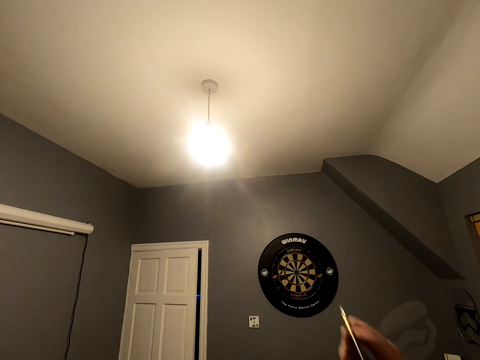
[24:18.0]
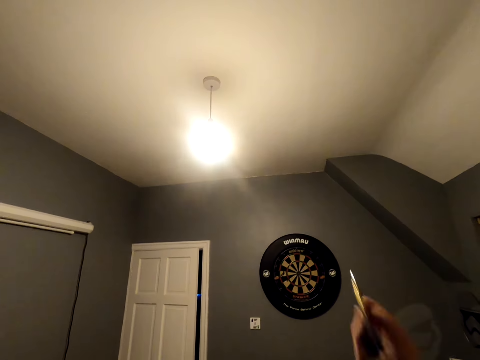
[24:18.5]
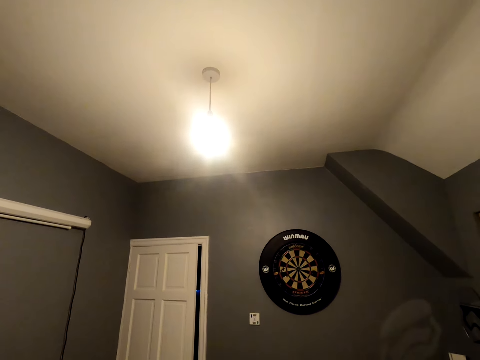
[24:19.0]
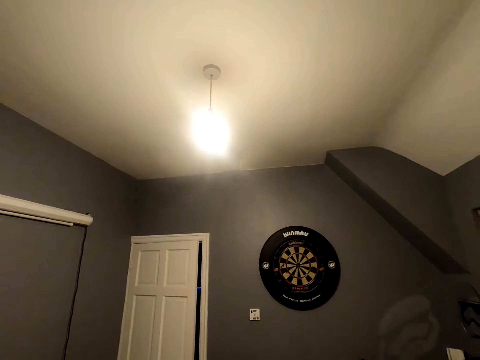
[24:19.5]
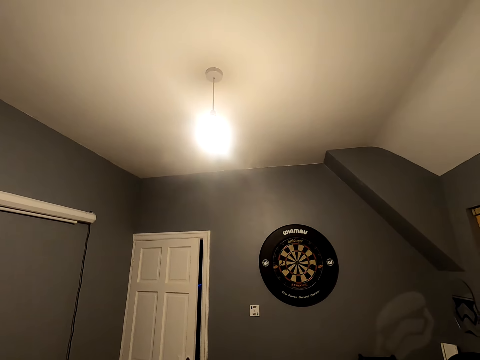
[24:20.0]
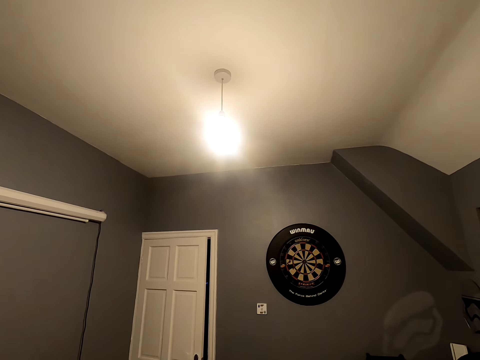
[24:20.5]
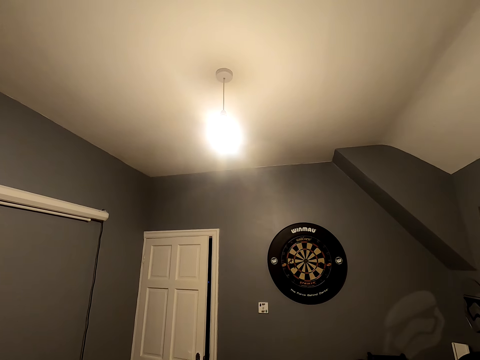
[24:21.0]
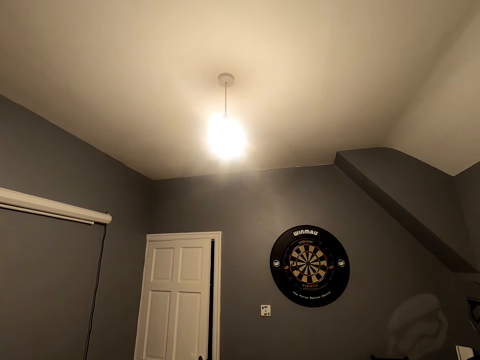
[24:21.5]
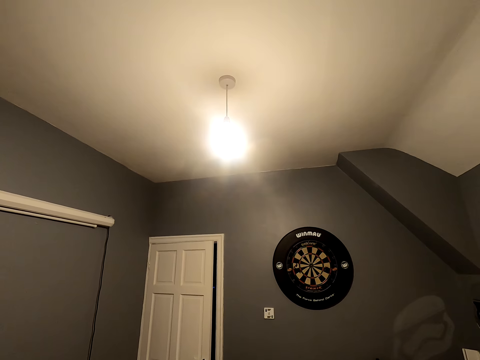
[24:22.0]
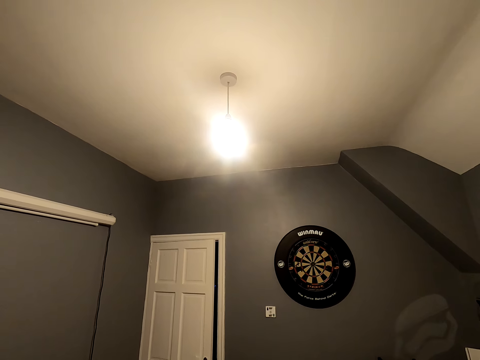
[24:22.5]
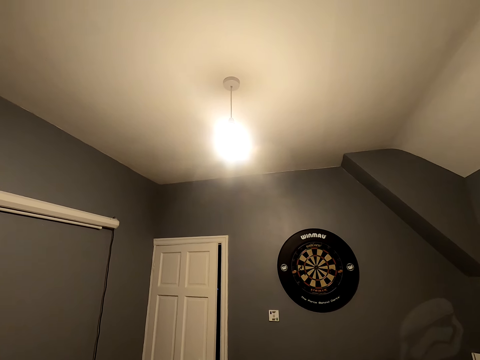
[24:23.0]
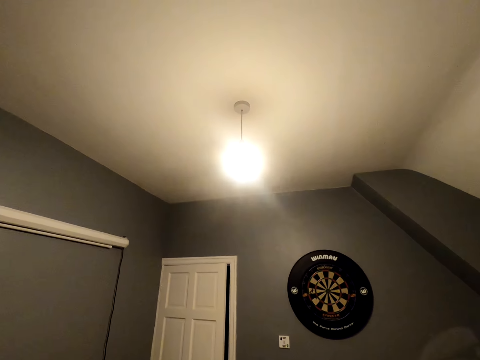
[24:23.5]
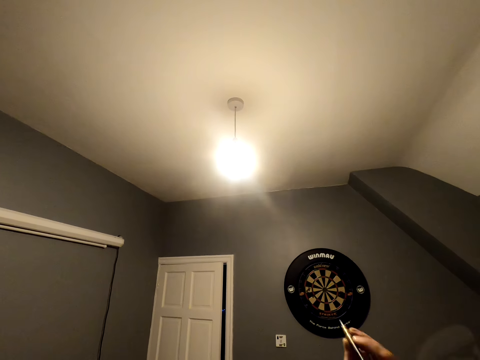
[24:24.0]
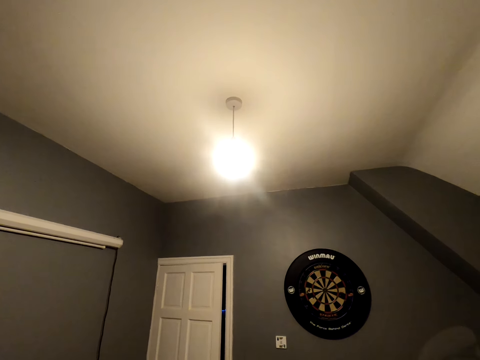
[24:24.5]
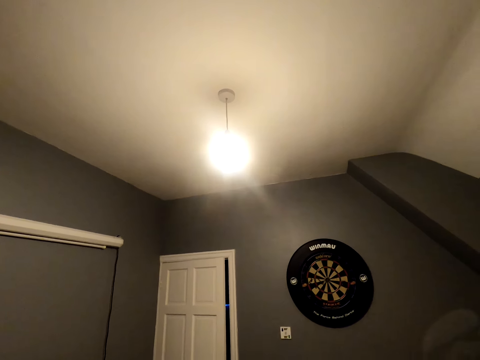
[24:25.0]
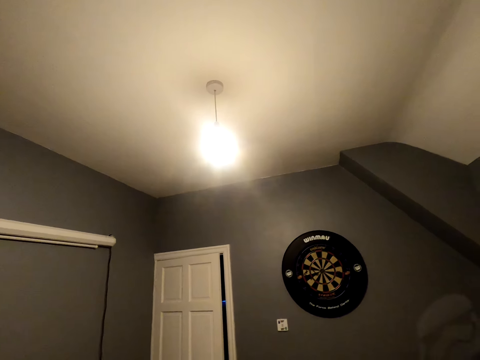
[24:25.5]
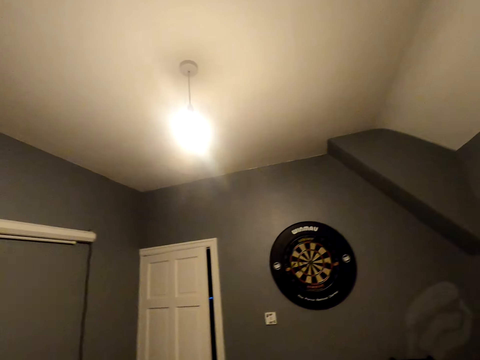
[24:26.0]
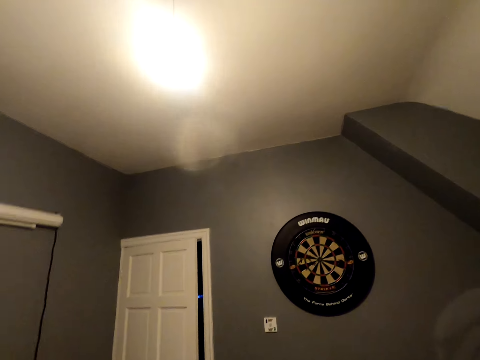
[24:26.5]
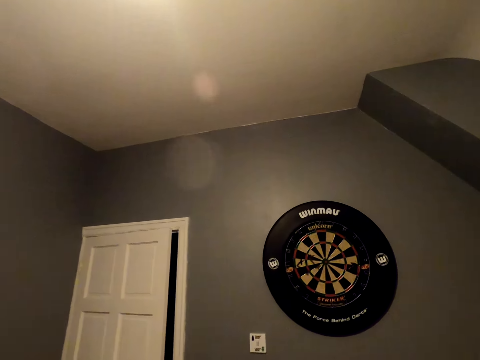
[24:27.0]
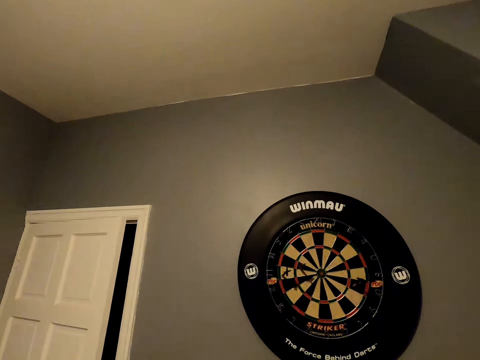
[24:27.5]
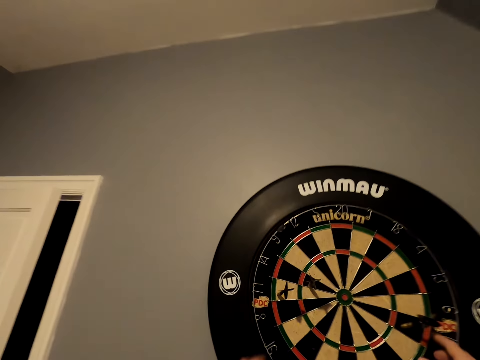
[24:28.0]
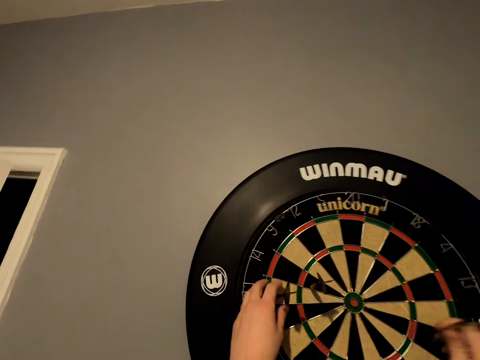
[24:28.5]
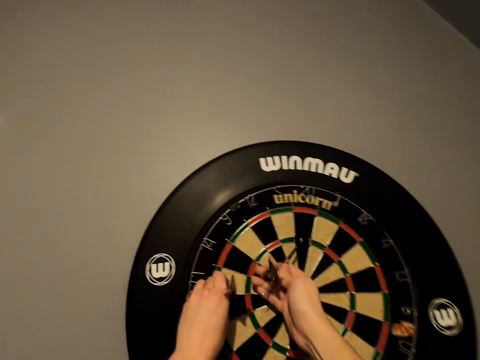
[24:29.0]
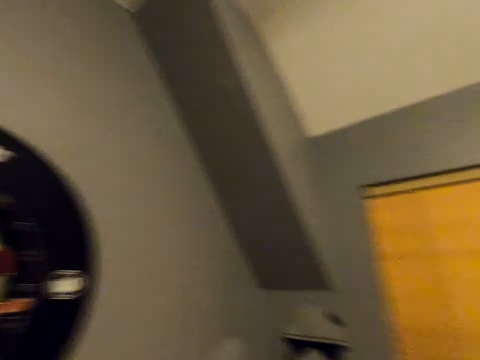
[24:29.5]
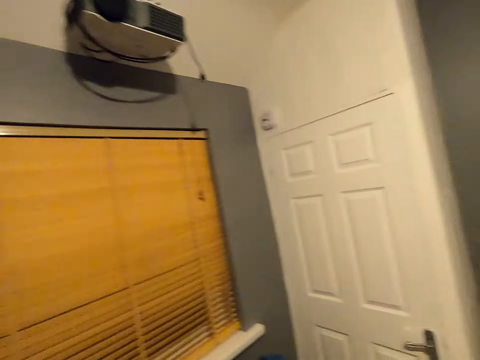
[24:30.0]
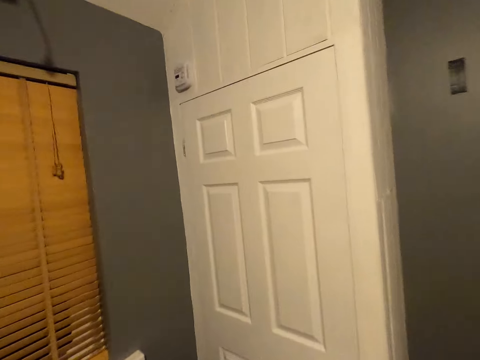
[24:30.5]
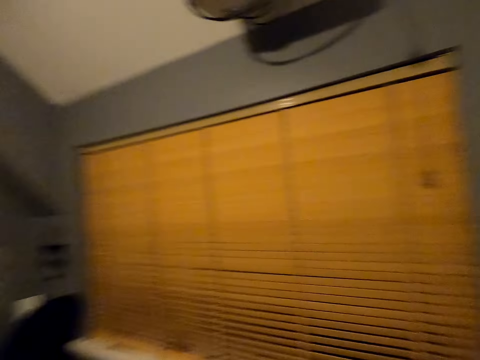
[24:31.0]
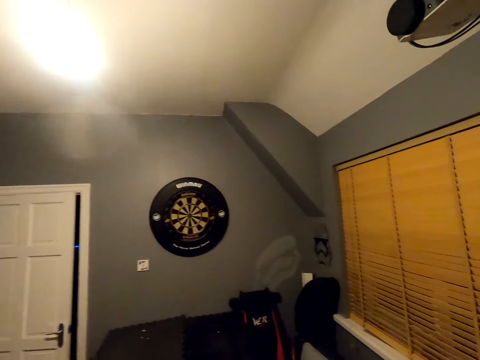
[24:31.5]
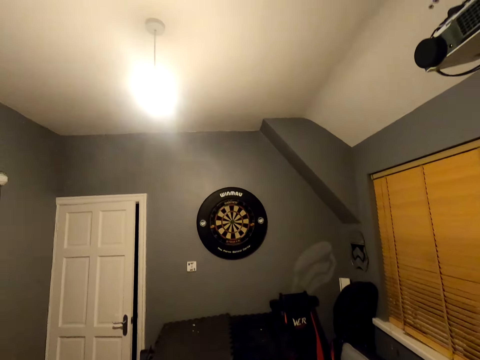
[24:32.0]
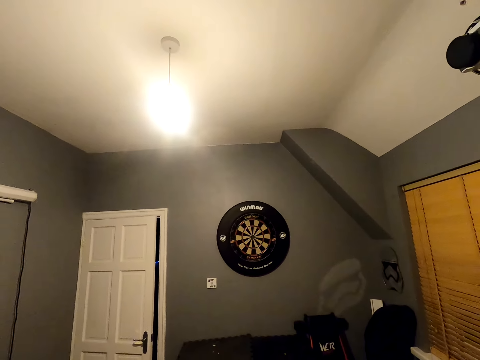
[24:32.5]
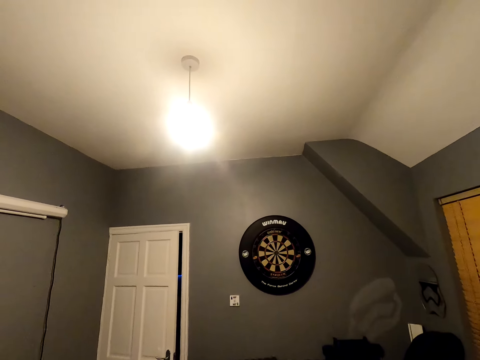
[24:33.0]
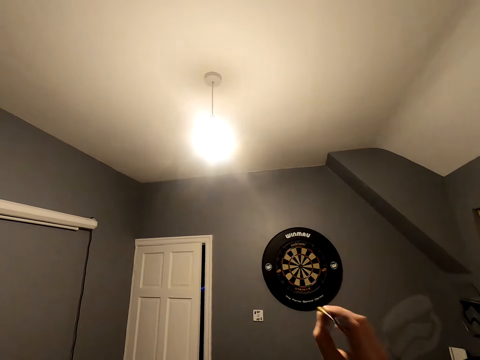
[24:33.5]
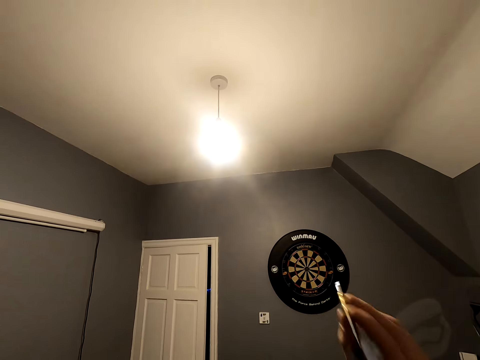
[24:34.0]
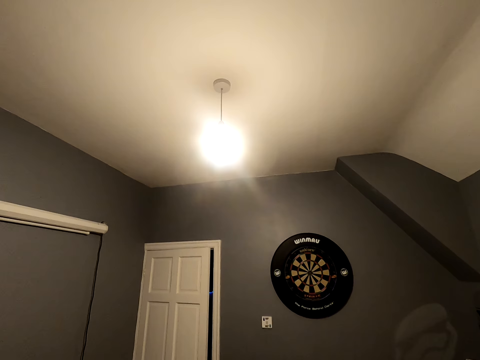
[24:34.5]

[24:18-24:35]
The camera wearer throws the dart. They look at the dartboard. They position the dart and throw the dart. They walk close to the dart. They pick up the soft tip darts from the dartboard. They walk back to their position in the room. They turn around. They position the dart. They throw the soft tip darts.

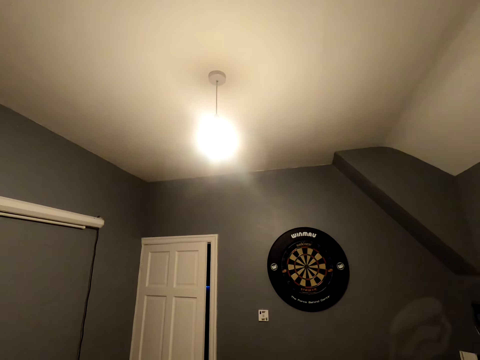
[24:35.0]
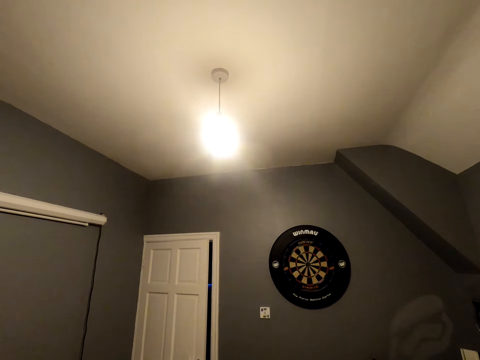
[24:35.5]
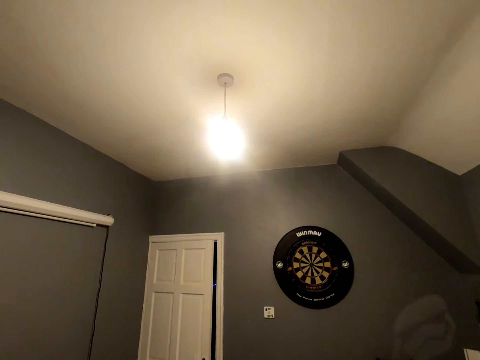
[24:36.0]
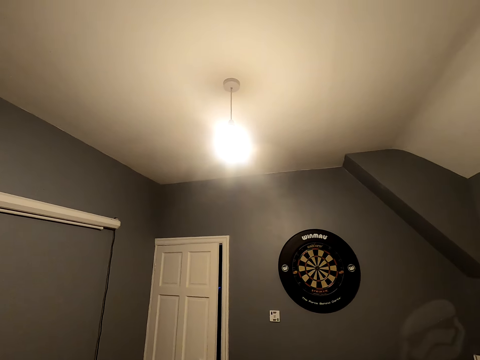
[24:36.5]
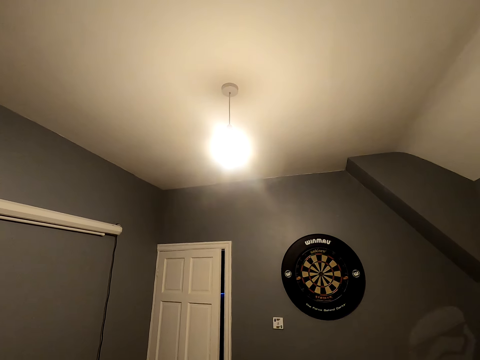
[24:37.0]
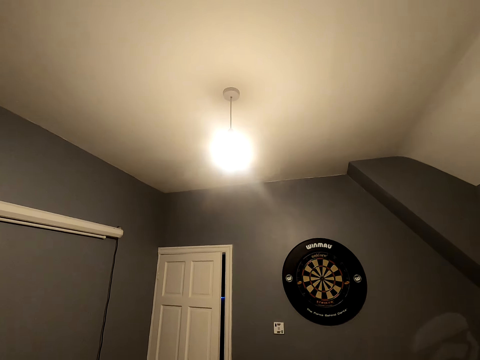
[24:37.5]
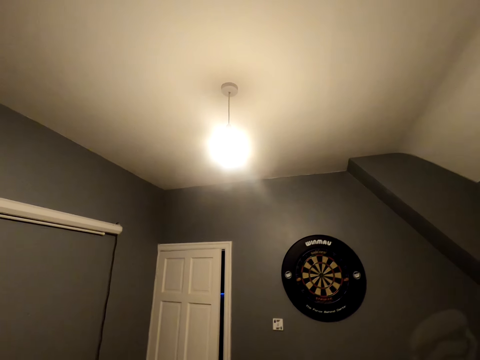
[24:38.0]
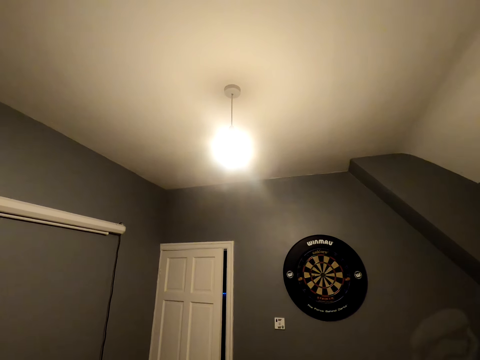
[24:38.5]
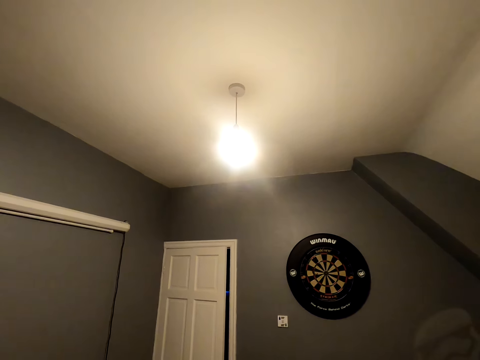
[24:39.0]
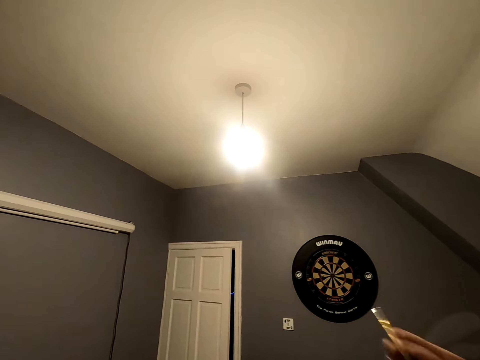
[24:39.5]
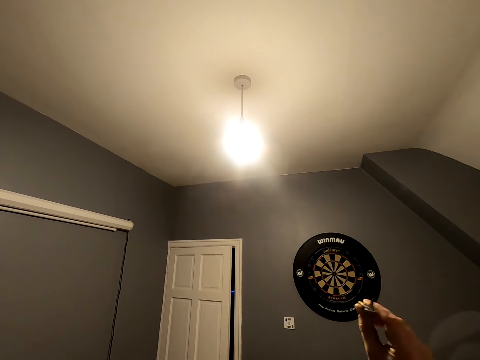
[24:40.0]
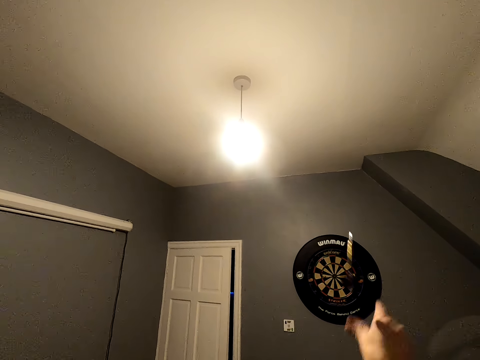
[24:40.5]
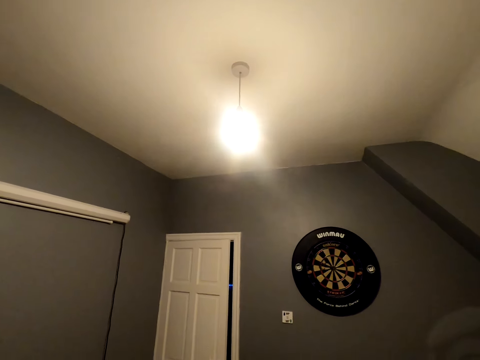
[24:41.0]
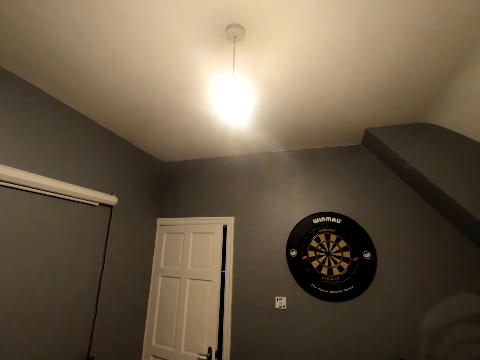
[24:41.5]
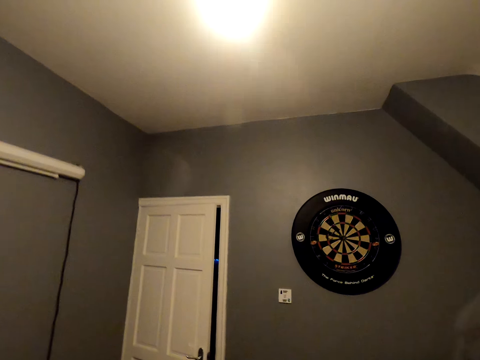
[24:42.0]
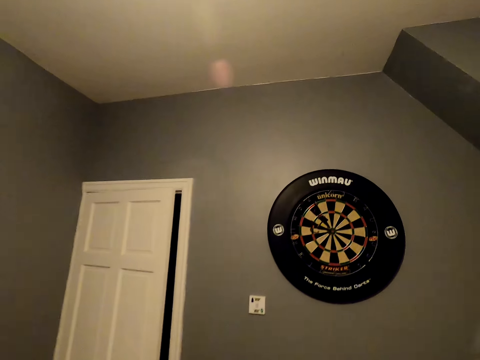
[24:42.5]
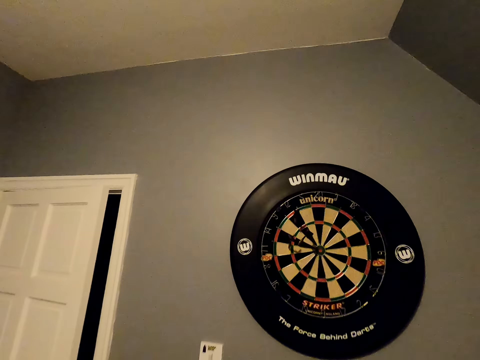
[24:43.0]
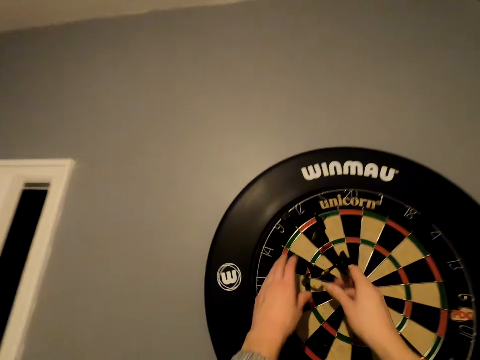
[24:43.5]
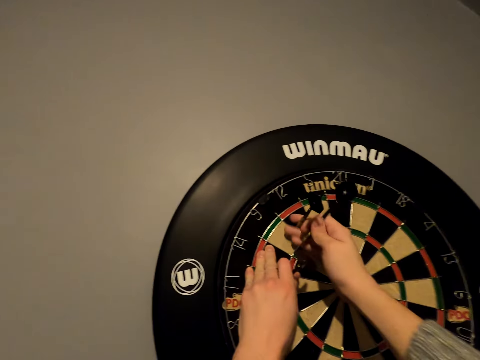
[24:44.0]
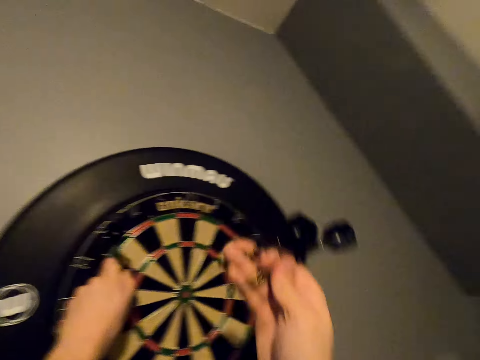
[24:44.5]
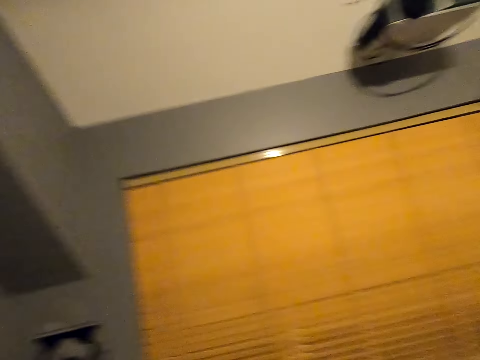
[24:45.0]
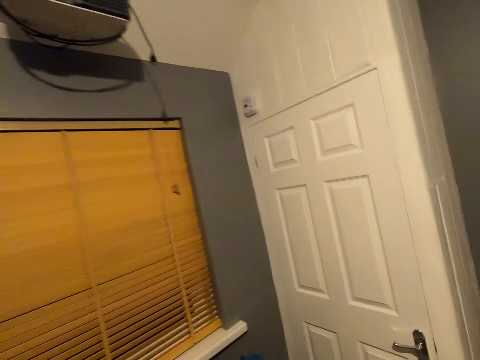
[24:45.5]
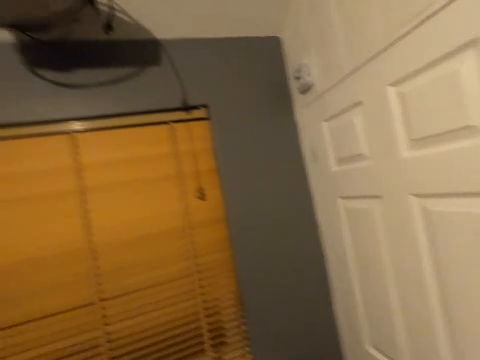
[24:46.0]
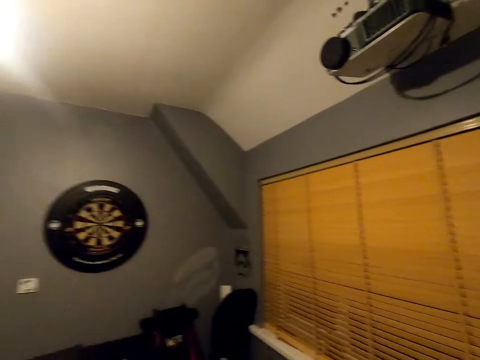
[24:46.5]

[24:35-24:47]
The camera wearer throws the dart. They position the dart. They throw the dart. They position the dart. They throw the dart. They walk close to the dartboard. They pick up the soft tip darts from the dartboard. They walk in the room towards the door.
